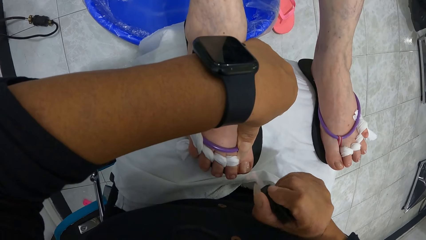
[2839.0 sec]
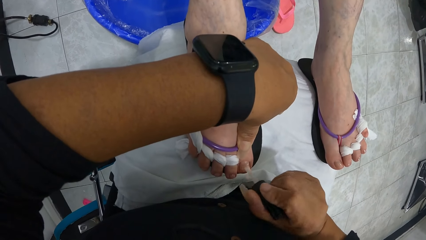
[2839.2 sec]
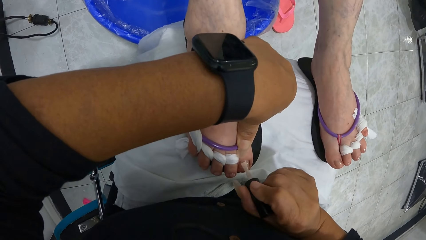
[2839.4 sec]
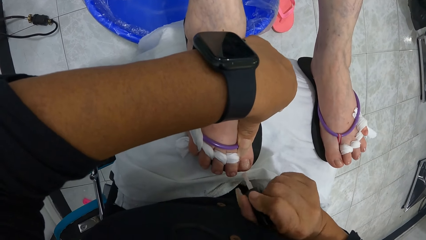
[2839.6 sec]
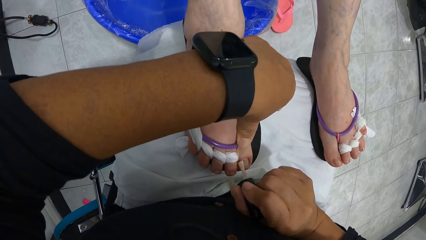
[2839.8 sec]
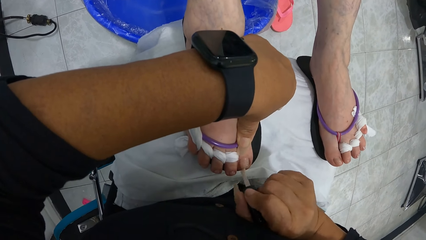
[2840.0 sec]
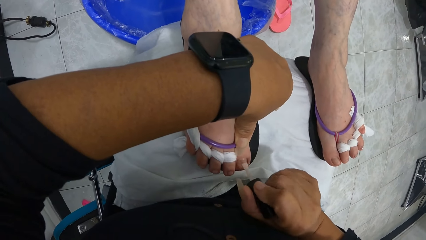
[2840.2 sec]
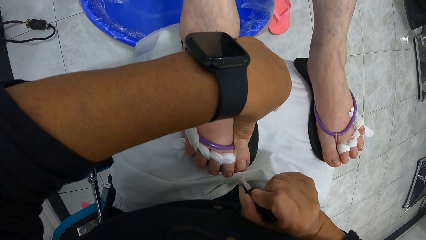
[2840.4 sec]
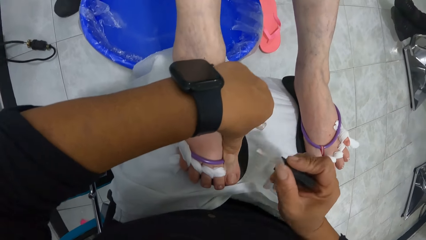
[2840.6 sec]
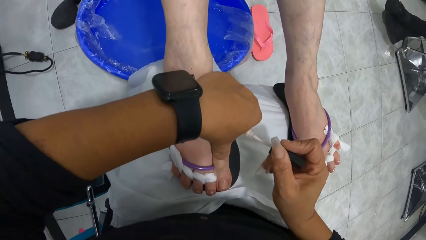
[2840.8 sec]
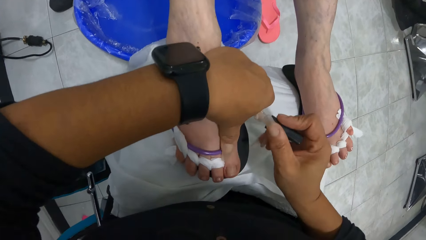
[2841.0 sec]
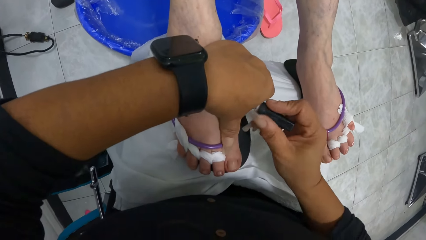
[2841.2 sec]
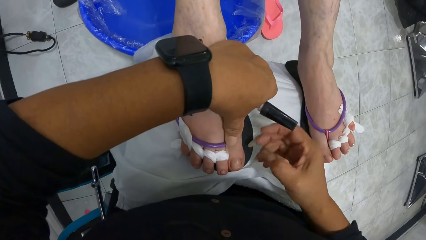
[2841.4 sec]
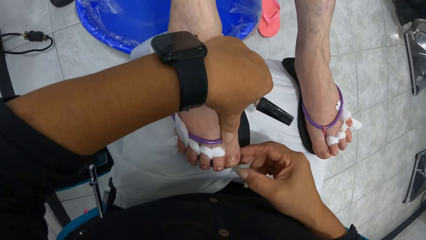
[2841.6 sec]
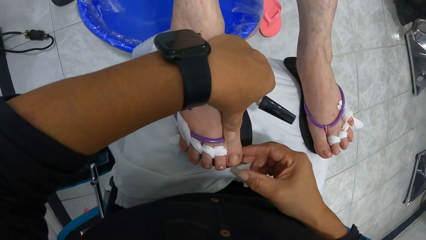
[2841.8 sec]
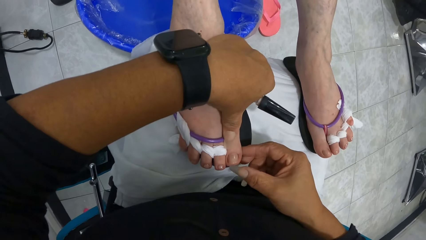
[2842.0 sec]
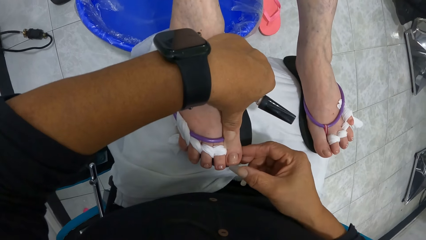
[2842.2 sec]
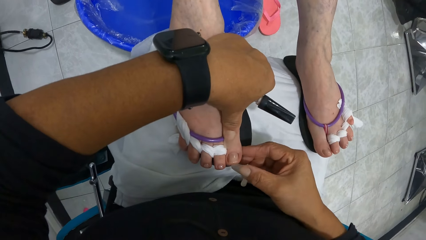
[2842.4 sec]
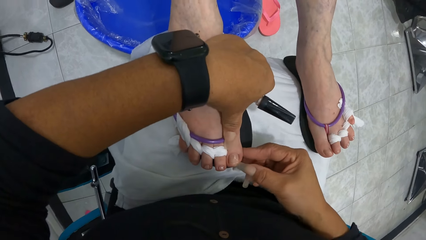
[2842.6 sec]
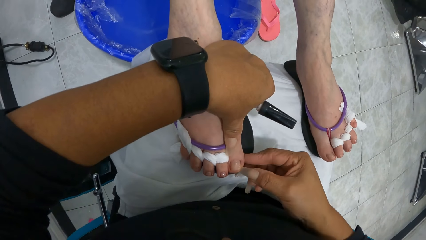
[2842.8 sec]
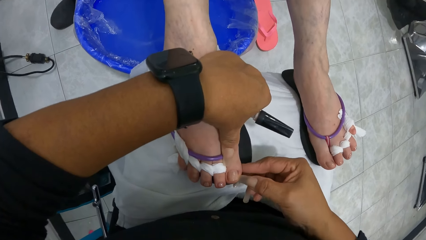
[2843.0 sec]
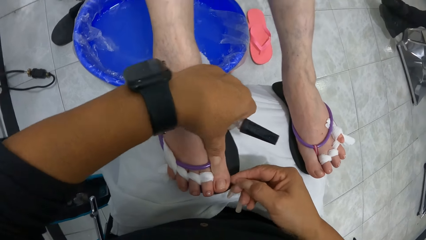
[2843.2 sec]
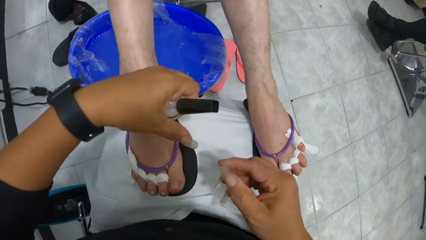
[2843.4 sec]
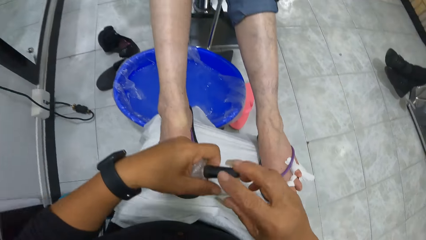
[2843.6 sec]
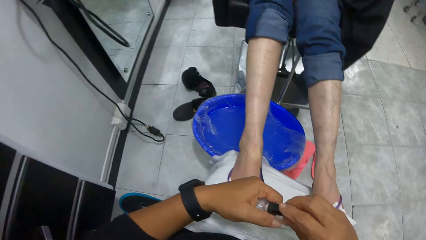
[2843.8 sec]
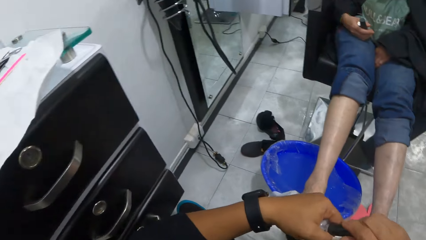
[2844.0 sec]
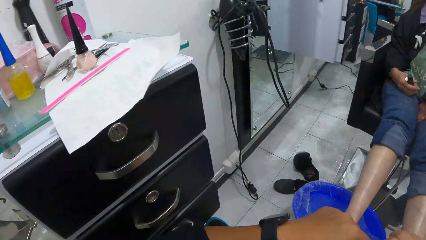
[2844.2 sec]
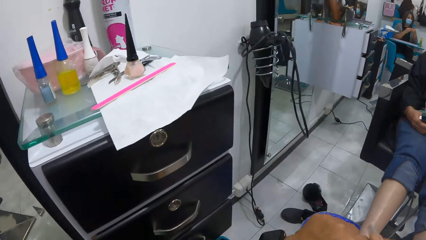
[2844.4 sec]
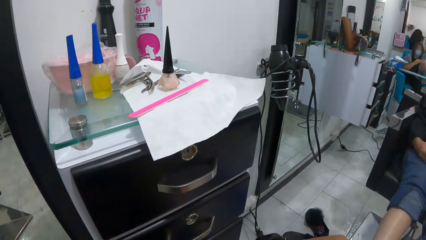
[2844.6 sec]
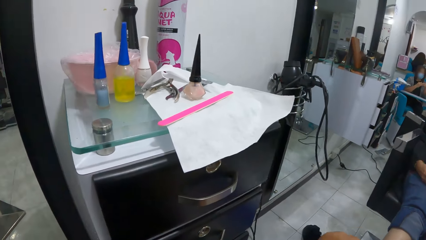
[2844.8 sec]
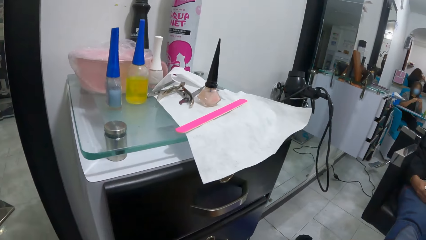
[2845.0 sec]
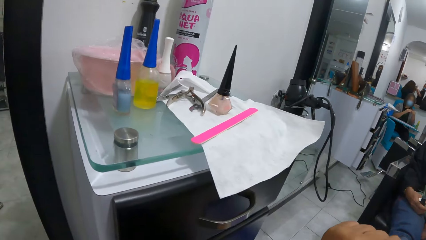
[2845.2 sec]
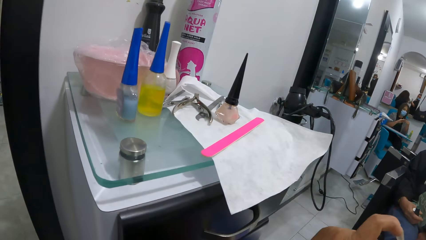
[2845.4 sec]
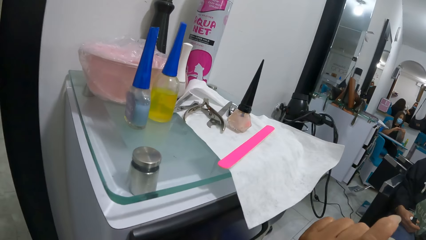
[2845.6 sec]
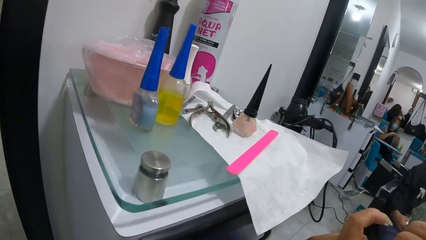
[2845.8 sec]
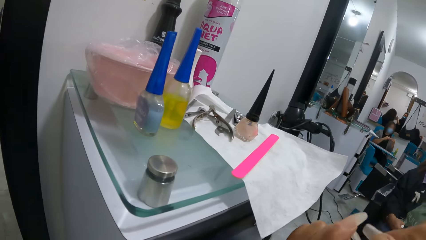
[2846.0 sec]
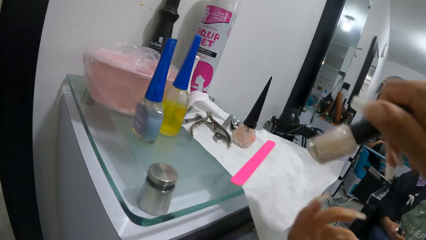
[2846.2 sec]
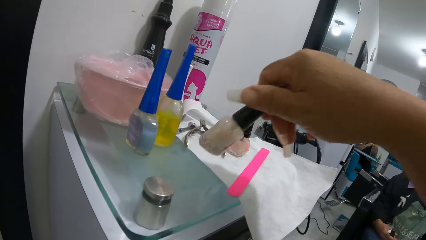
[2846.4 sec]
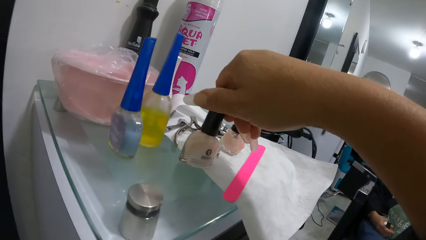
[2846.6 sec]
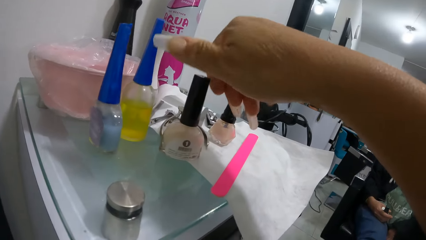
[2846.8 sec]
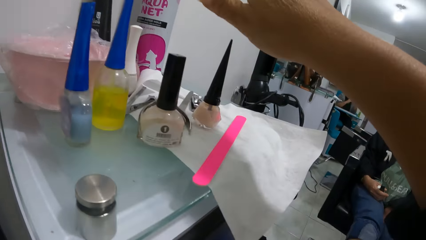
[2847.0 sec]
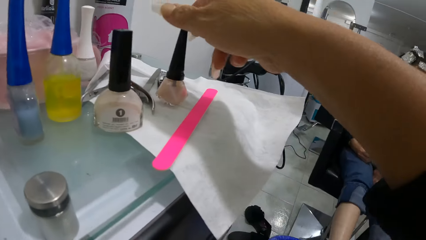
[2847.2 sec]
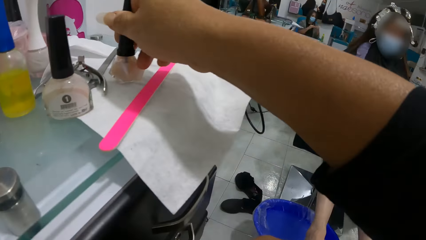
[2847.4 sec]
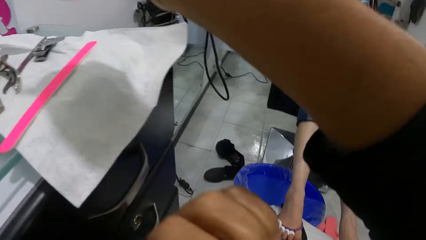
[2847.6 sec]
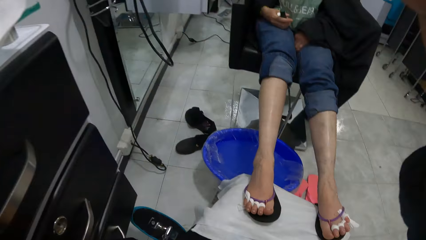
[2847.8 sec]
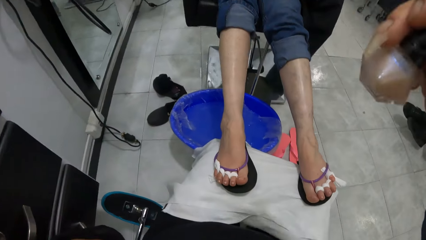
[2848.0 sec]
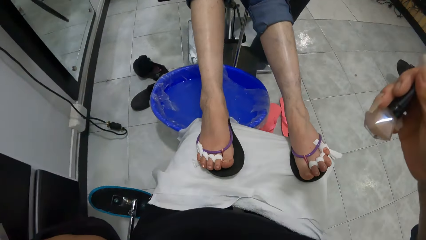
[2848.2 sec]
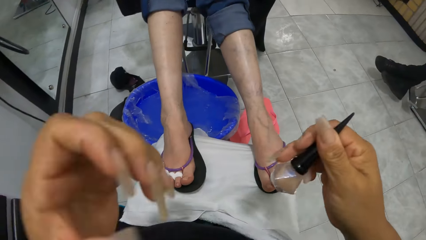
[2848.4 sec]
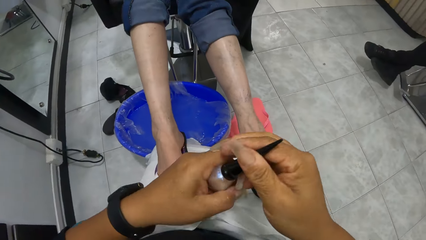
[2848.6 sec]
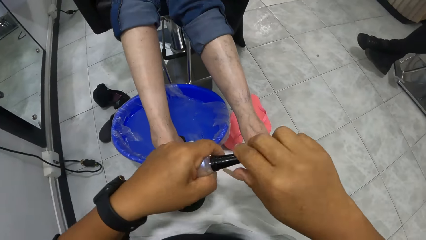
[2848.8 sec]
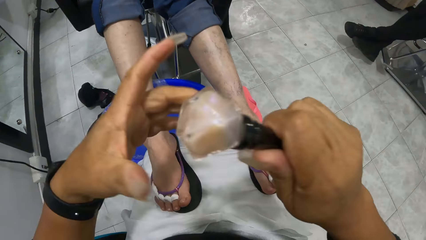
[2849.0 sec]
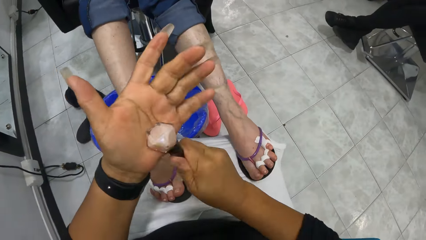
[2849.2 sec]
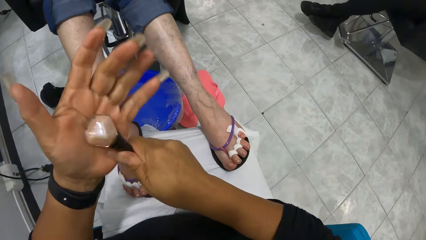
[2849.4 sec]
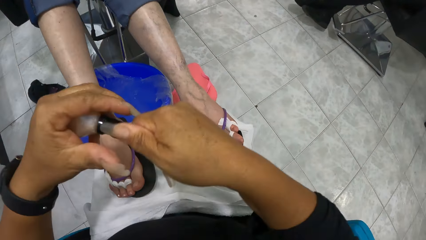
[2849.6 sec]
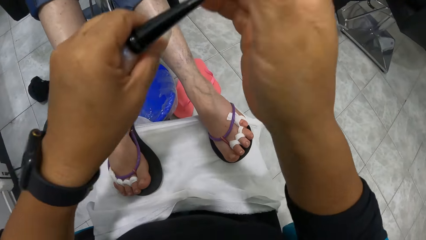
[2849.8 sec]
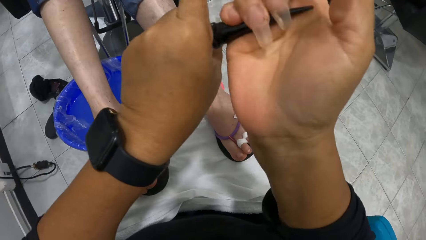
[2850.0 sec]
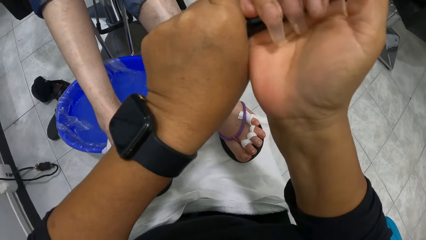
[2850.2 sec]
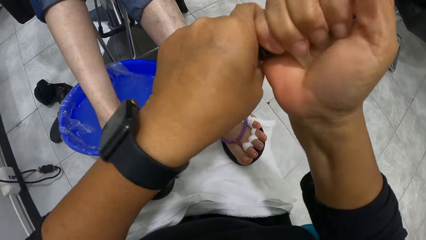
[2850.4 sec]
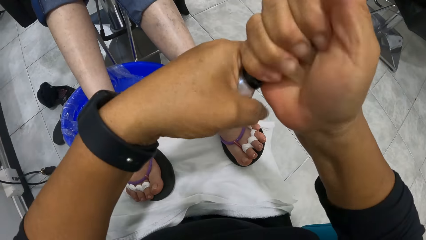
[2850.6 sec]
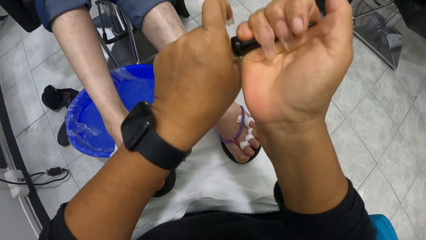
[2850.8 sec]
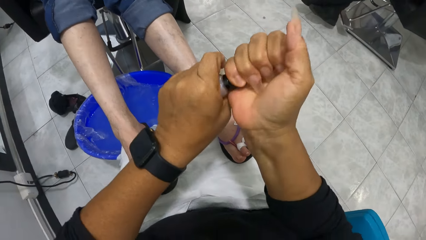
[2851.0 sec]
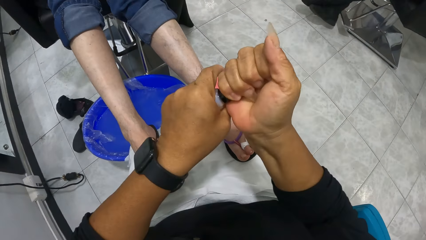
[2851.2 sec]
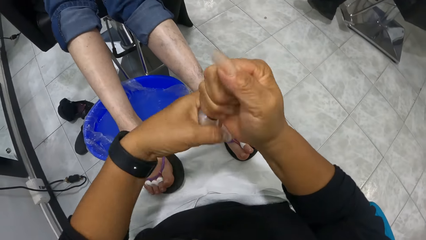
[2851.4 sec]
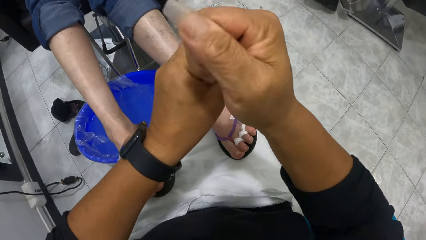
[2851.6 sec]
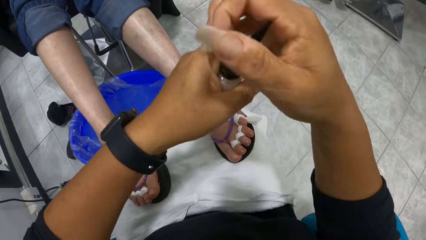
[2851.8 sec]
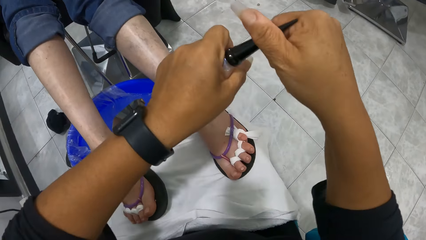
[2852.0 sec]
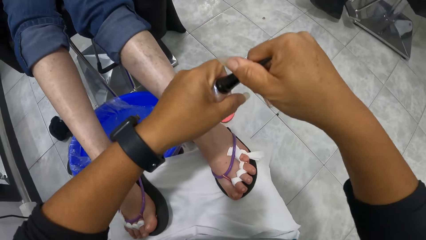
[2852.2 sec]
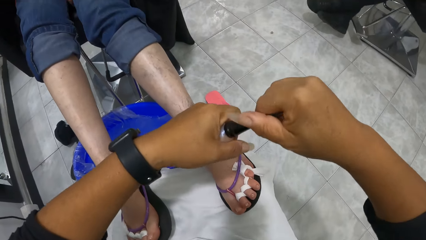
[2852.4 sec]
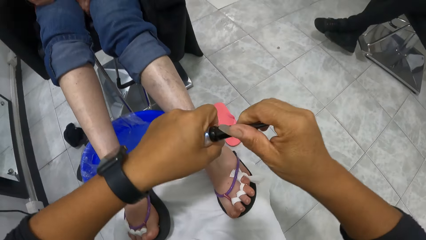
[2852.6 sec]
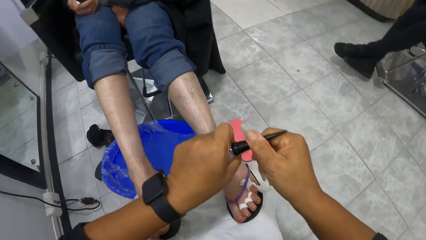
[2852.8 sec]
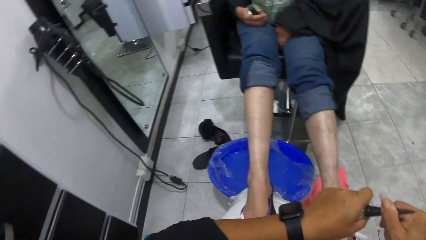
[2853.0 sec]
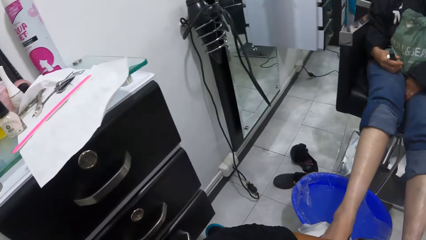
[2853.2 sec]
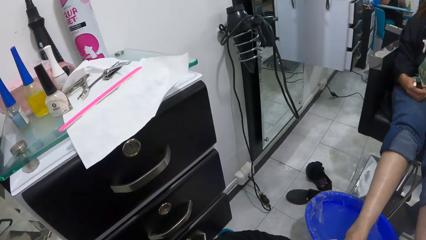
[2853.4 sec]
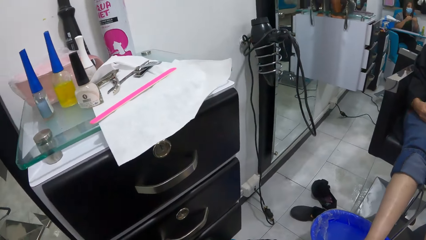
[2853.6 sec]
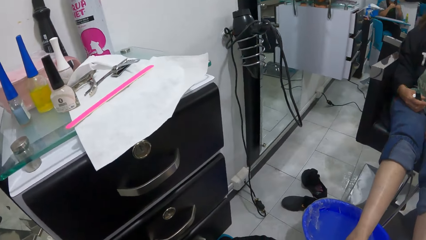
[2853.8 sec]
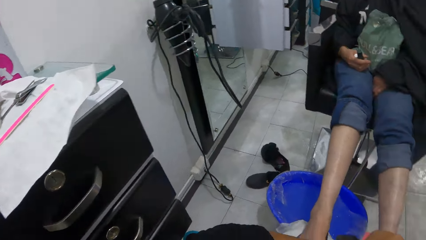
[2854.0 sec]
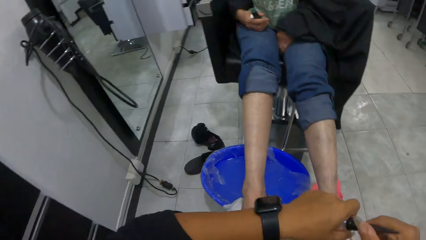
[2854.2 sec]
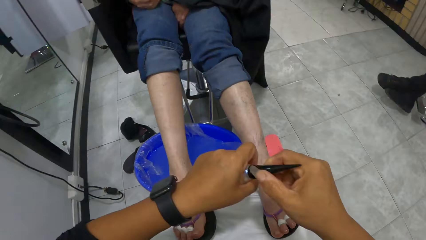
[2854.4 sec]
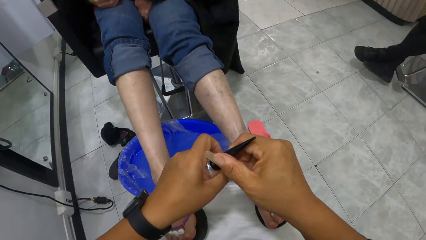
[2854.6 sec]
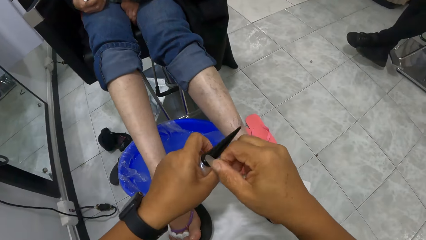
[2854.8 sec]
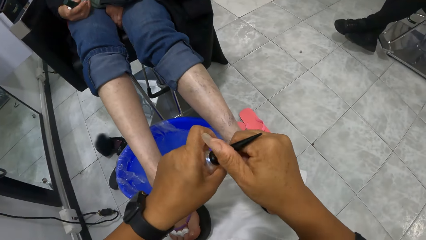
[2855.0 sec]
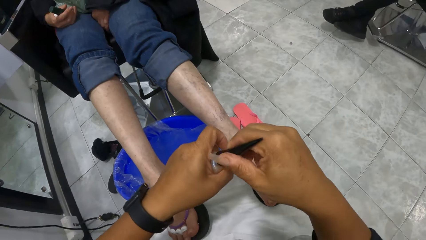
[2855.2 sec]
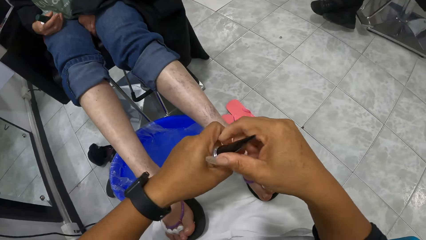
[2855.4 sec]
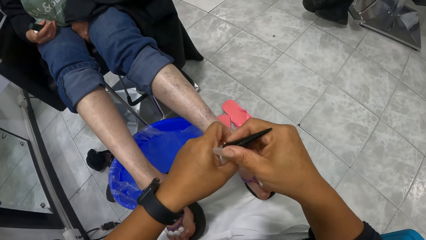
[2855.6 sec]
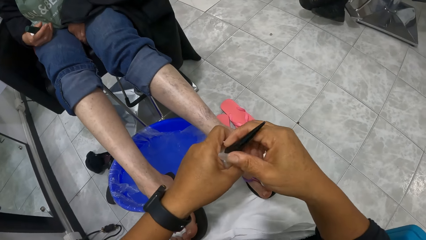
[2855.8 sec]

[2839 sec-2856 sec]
The camera wearer dips the nail polish brush in her right hand into the bottle of nail polish in her left hand. She cleans the woman's right toe with her right hand. She touches the nails of the woman. She closes the bottle of nail polish in her left hand with her right hand. She drops the bottle of nail polish on the cupboard with her right hand. She picks the bottle of nail polish from the cupboard with her right hand. She places the bottle of nail polish in her left hand with her right hand. She hits the bottle of nail polish in her right hand on her left hand. She opens the bottle of nail polish in her left hand with her right hand.
